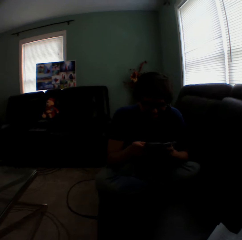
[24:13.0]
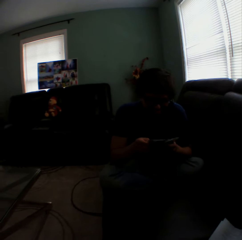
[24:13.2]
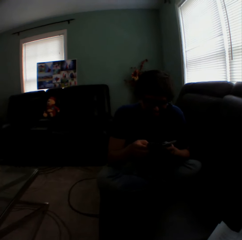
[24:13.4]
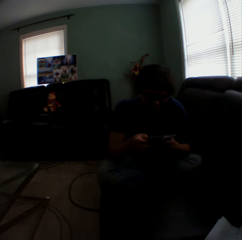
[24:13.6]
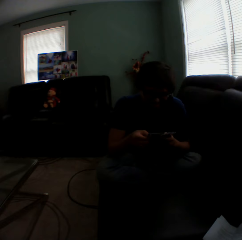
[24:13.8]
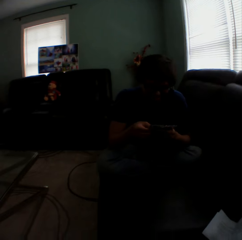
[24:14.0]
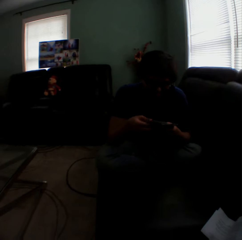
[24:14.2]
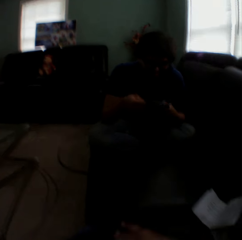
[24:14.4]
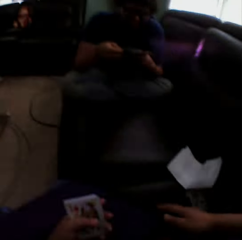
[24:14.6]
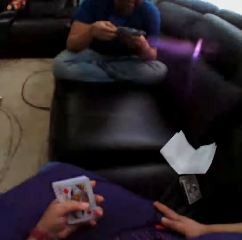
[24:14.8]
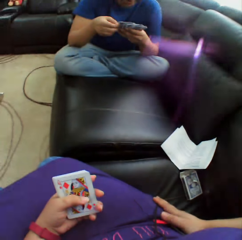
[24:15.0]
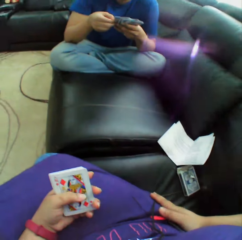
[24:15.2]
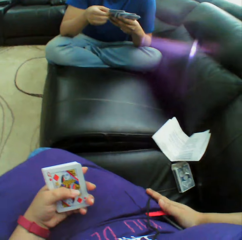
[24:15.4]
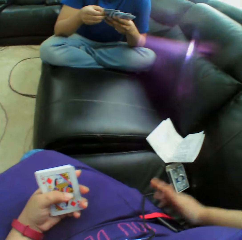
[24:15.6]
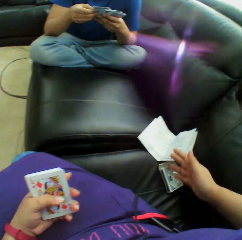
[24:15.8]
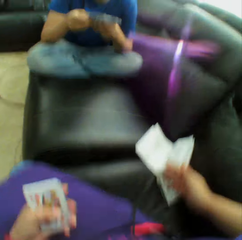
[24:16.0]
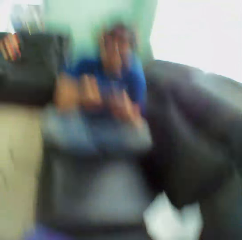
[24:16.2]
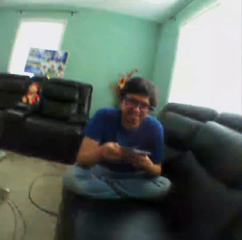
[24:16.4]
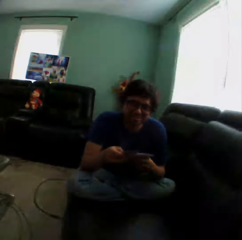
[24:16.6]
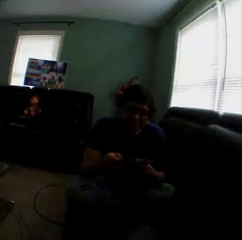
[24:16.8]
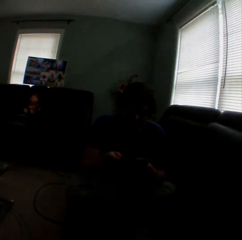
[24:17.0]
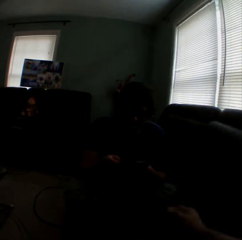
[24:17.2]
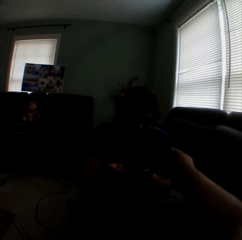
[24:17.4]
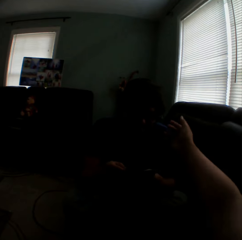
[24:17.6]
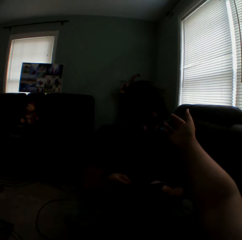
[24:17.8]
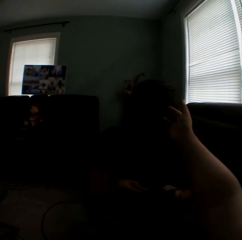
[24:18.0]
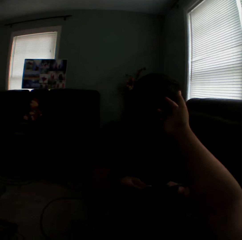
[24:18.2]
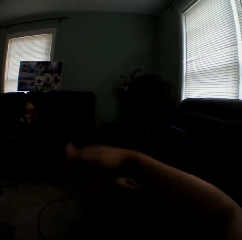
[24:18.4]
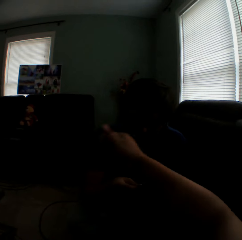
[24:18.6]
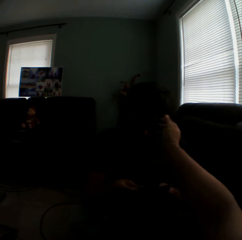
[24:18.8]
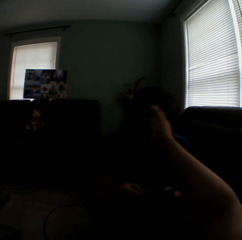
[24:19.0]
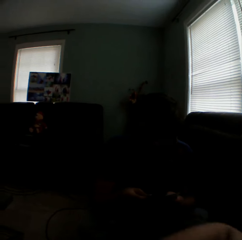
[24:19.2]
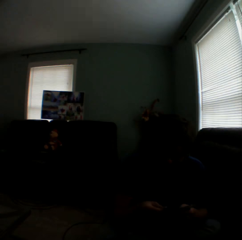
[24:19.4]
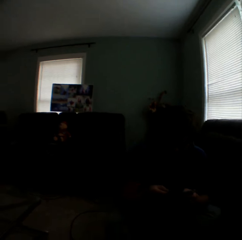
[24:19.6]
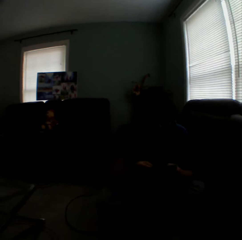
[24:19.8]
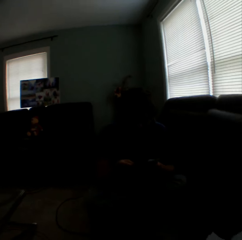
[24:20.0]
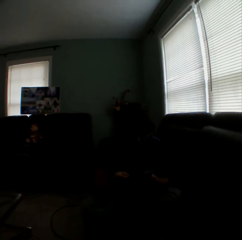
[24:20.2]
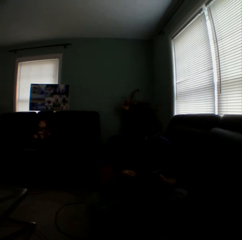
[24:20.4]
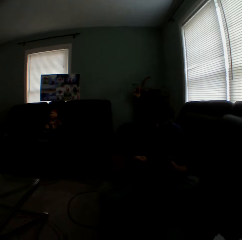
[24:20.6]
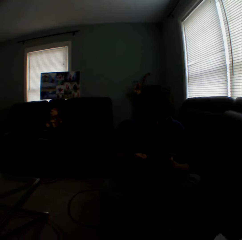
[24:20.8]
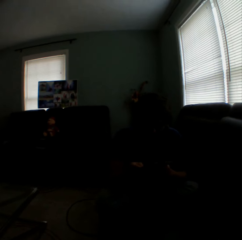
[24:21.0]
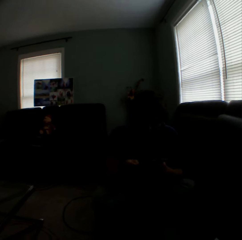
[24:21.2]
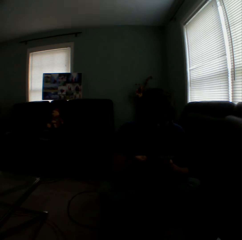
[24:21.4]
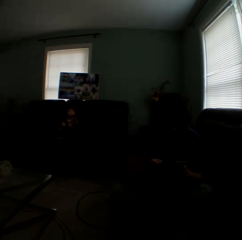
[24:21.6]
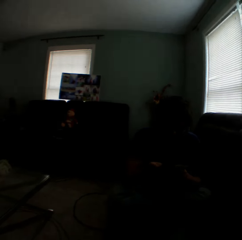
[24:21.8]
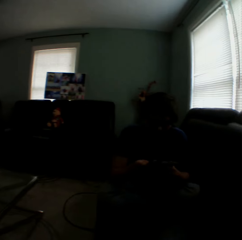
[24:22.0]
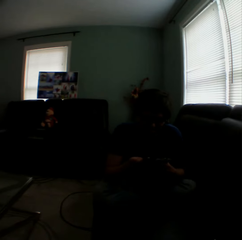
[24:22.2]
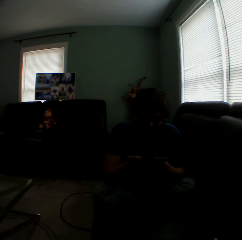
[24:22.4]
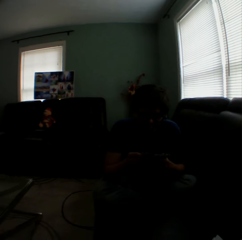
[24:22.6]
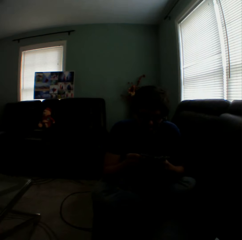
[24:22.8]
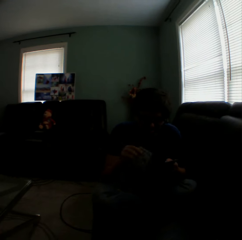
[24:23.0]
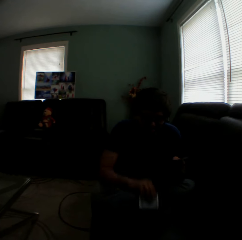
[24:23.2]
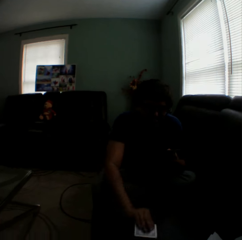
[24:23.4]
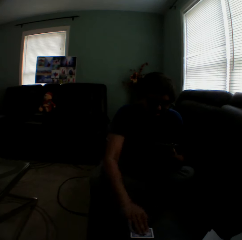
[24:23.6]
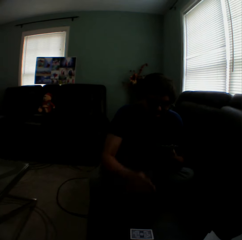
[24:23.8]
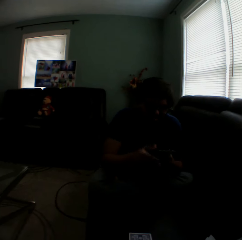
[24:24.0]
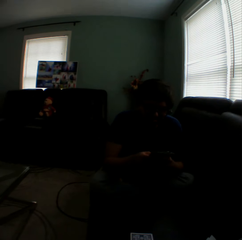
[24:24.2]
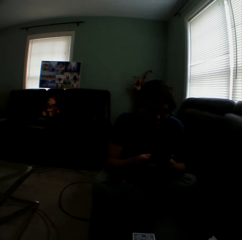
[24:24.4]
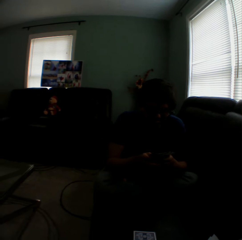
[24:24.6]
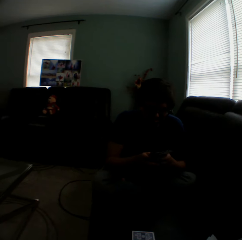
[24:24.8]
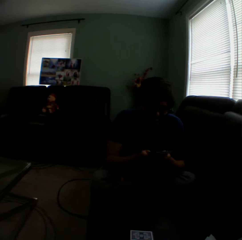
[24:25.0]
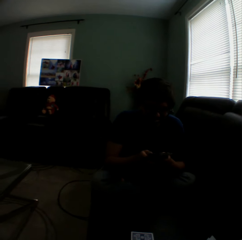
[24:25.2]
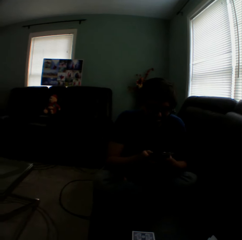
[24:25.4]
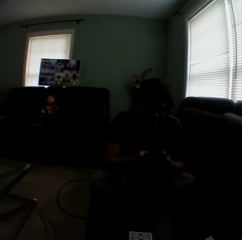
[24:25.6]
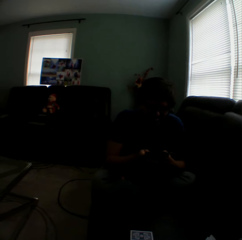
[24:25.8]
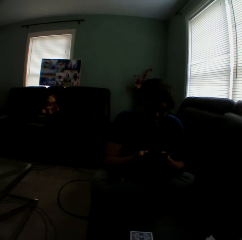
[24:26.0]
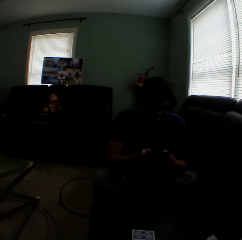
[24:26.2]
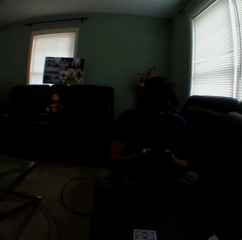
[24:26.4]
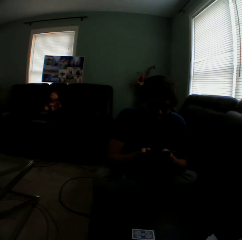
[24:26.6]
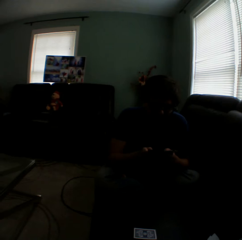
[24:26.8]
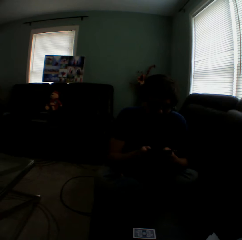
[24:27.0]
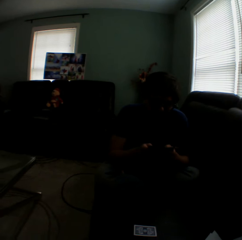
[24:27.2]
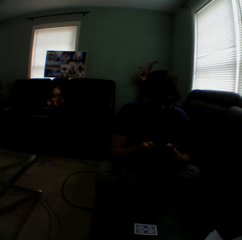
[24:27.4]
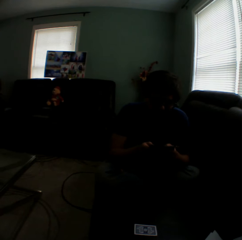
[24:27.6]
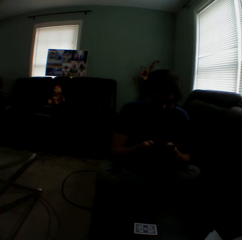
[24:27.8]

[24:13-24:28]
The camera wearer turns to the side. They put a hand around the arms. They hold playing cards. They lift a hand. They turn to the side. They remove dirt on the hair. They stretch a hand out. They turn to the side. A man puts a playing card on the couch and arranges cards in a hand.

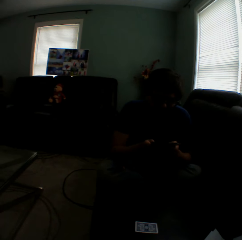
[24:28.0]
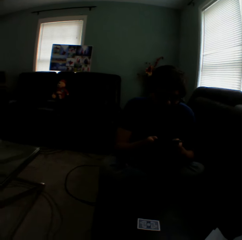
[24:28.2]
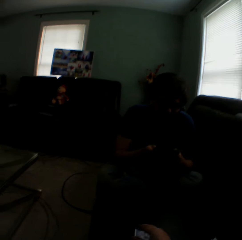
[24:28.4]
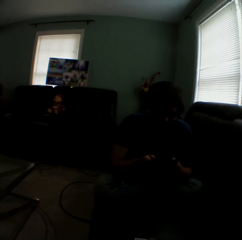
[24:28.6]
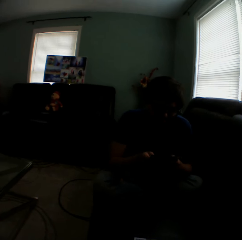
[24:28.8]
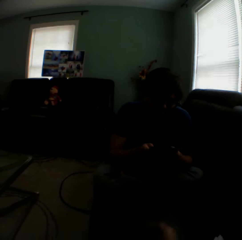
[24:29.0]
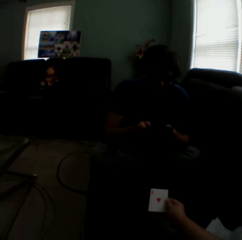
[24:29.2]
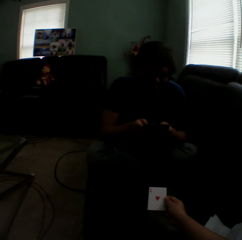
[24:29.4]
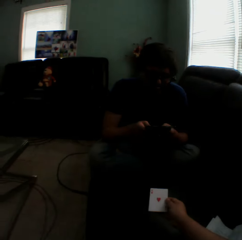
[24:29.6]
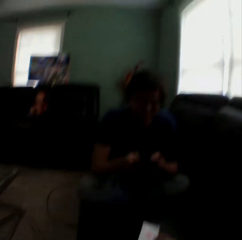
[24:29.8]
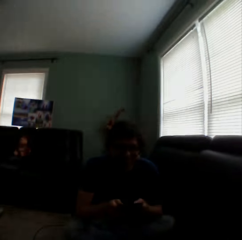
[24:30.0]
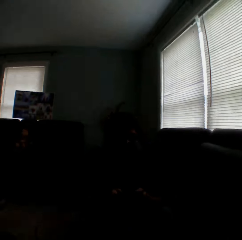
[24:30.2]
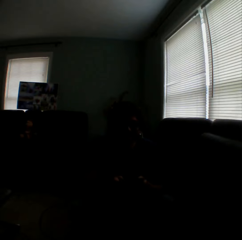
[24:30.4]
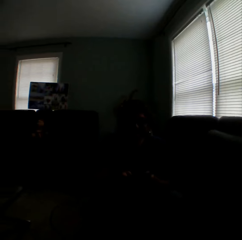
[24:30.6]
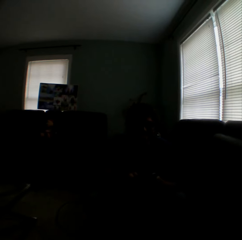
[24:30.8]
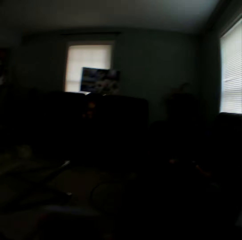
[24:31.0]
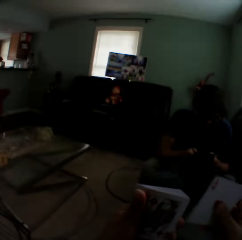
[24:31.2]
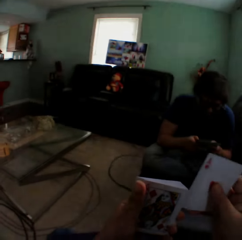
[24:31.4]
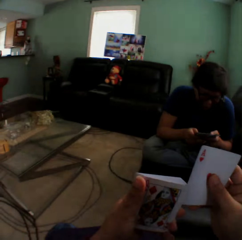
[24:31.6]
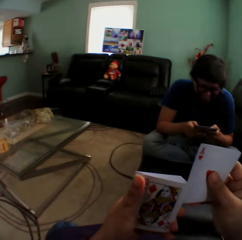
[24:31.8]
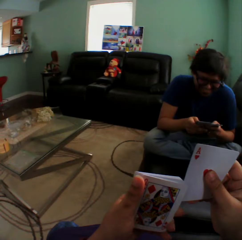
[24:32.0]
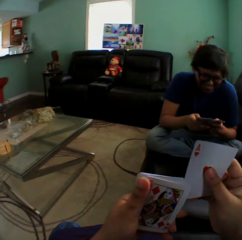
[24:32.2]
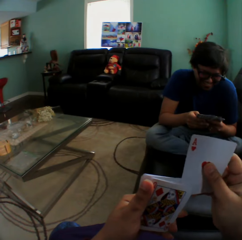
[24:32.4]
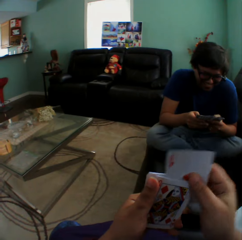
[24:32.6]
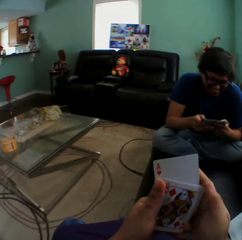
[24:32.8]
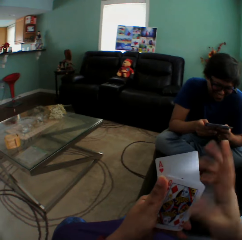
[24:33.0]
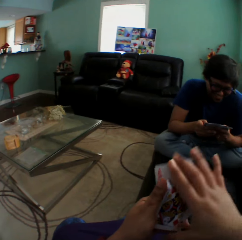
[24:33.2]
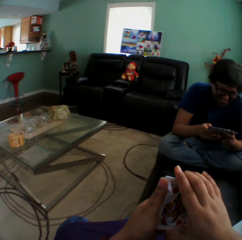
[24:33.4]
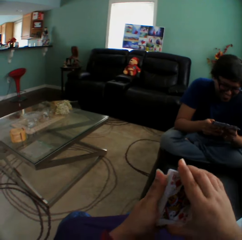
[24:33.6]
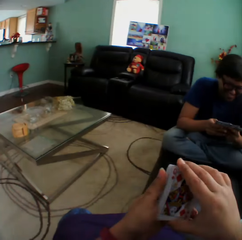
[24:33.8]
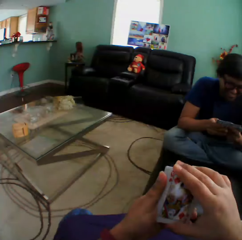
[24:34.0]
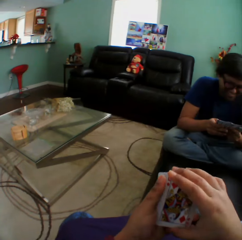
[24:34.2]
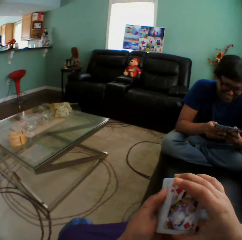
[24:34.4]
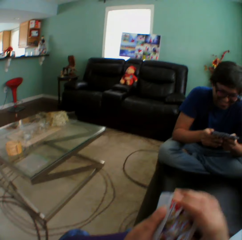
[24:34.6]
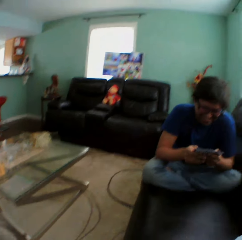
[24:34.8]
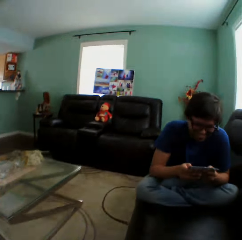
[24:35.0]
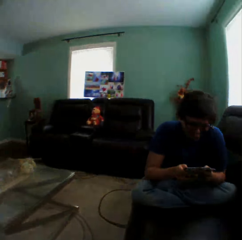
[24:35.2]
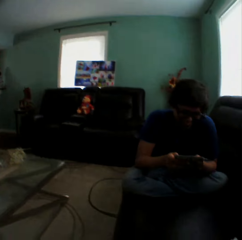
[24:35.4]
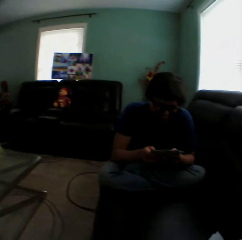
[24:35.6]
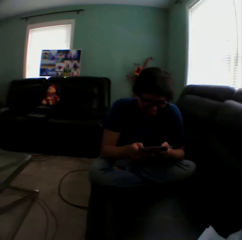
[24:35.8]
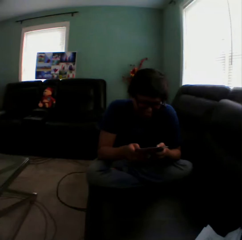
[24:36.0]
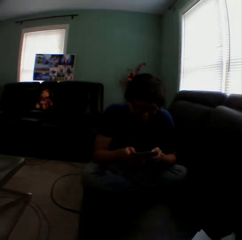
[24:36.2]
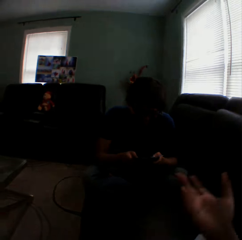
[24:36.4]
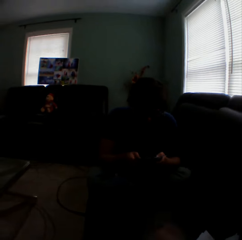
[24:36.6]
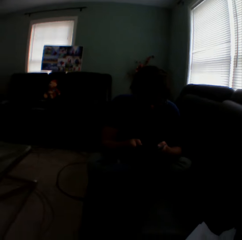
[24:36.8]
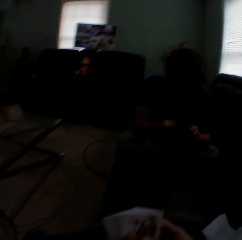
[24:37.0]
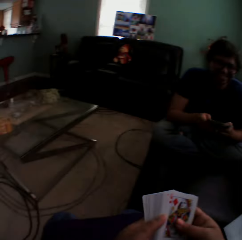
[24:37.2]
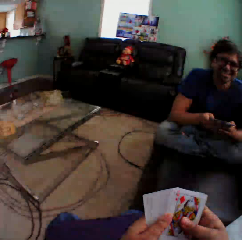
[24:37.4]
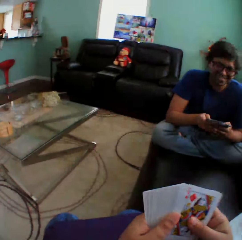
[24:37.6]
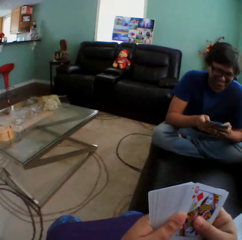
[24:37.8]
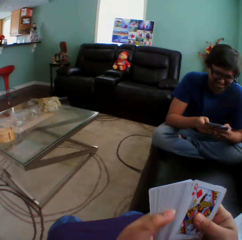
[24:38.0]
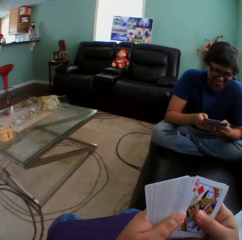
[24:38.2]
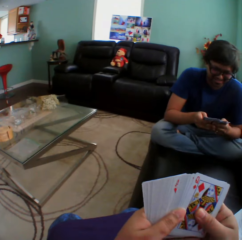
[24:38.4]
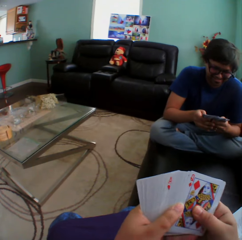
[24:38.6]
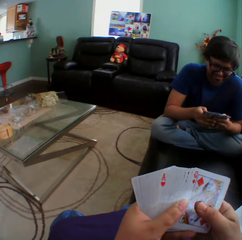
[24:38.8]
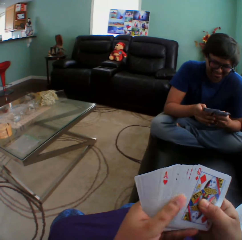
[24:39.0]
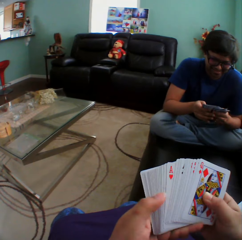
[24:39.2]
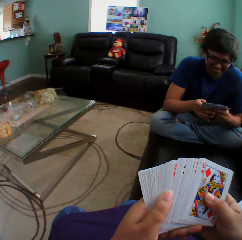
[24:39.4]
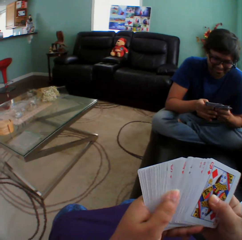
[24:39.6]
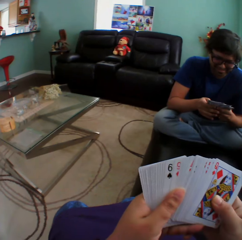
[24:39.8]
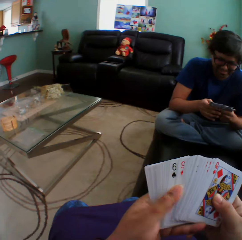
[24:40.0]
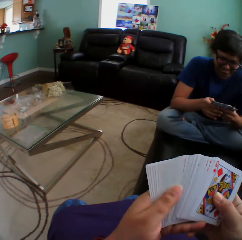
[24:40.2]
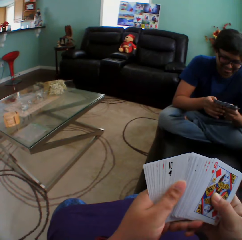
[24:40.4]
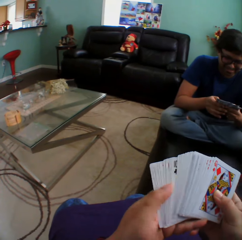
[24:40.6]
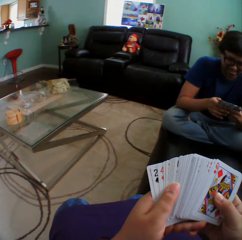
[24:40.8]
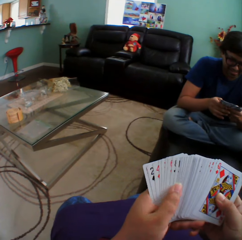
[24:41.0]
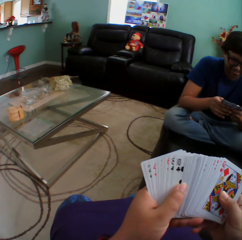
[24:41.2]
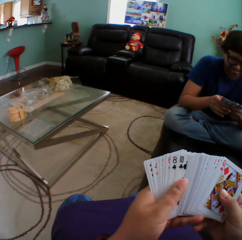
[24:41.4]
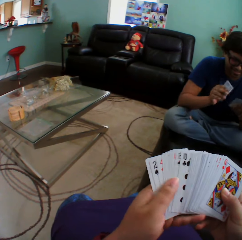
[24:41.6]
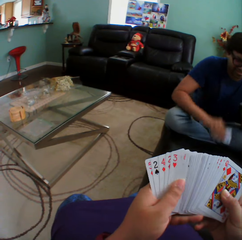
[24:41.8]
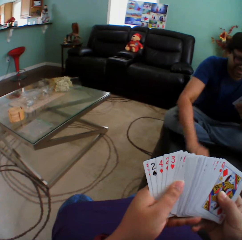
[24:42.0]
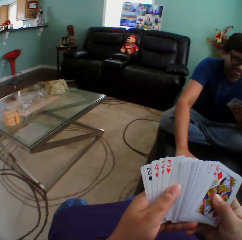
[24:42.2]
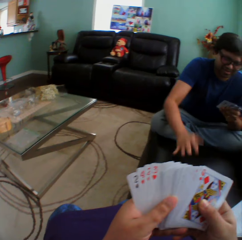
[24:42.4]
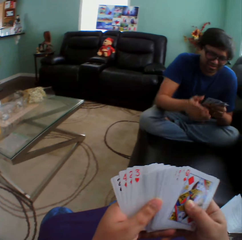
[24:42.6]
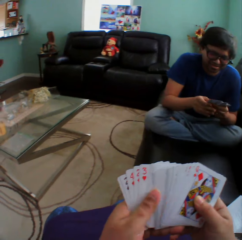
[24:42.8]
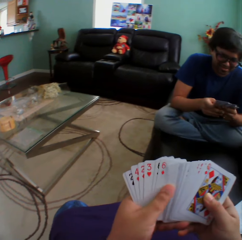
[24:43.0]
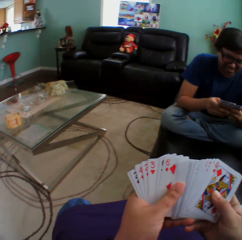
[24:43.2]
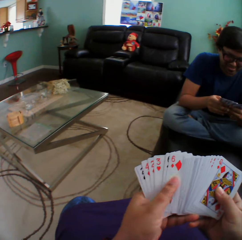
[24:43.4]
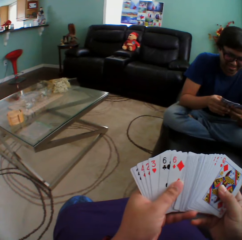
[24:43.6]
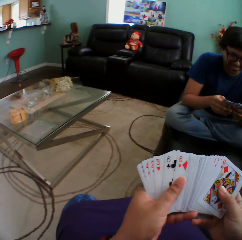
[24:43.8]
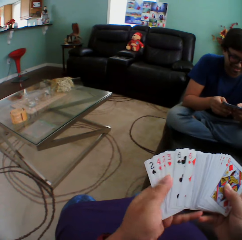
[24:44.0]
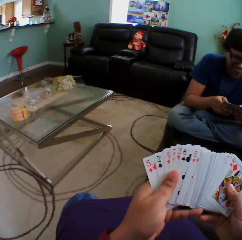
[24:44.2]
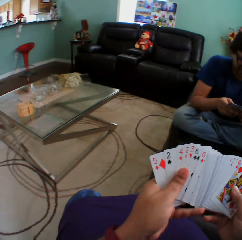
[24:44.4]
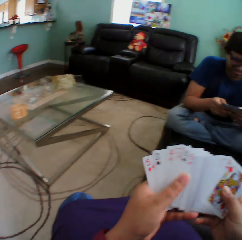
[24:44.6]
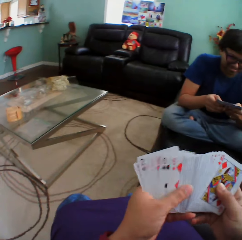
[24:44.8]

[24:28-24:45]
The camera wearer turns a card on the couch. They hold a playing card on the couch. They turn to the side. They insert a card in a pile of cards. They hold playing cards. They turn to the side. A man holds playing cards. The camera wearer lifts a hand. They turn to the side. They hold playing cards and arrange cards in a hand. The man puts a playing card on the couch. The camera wearer holds playing cards. The man arranges cards in a hand.
